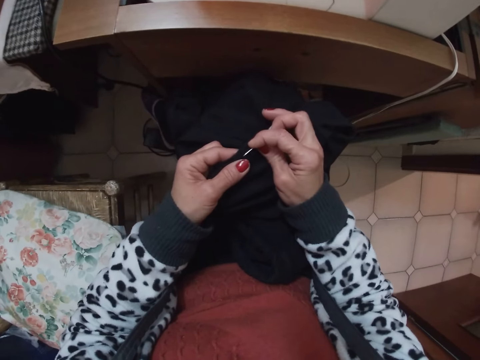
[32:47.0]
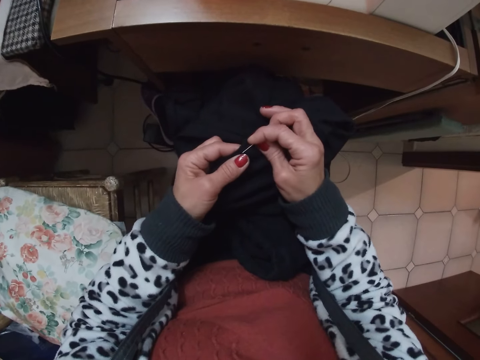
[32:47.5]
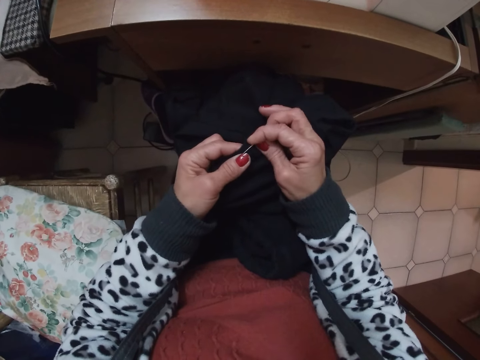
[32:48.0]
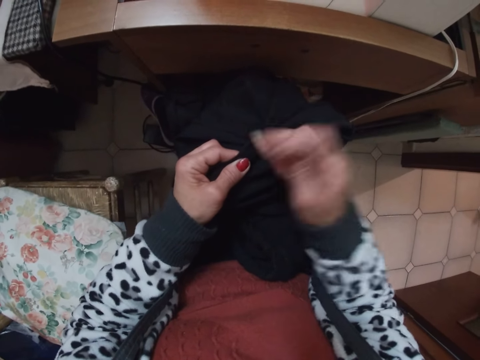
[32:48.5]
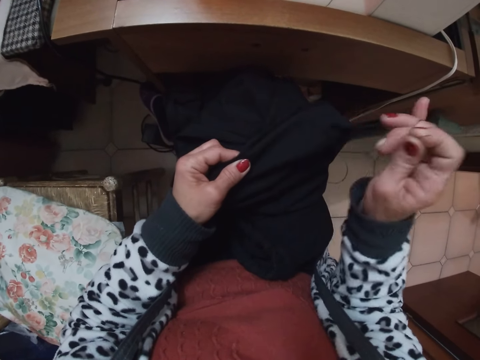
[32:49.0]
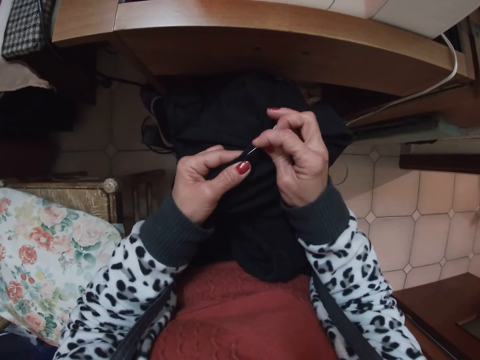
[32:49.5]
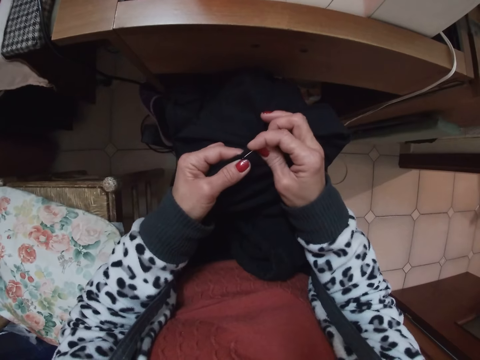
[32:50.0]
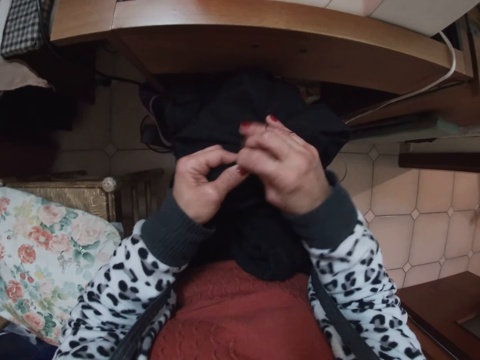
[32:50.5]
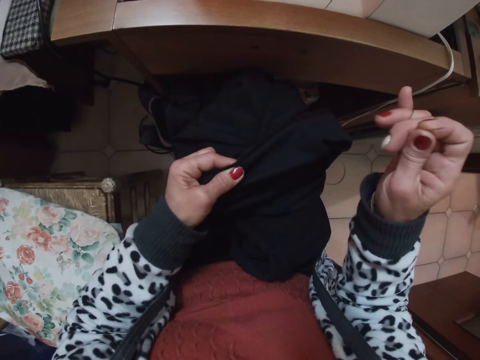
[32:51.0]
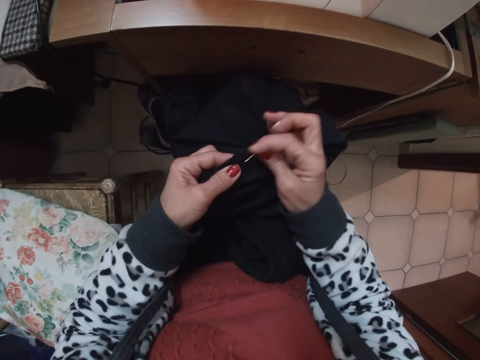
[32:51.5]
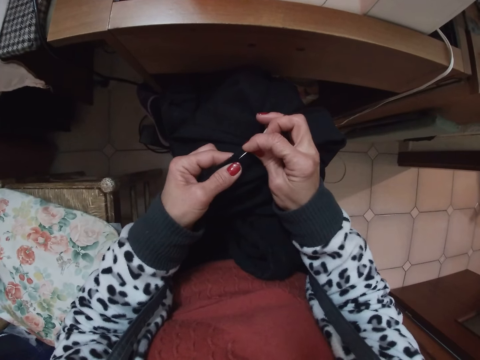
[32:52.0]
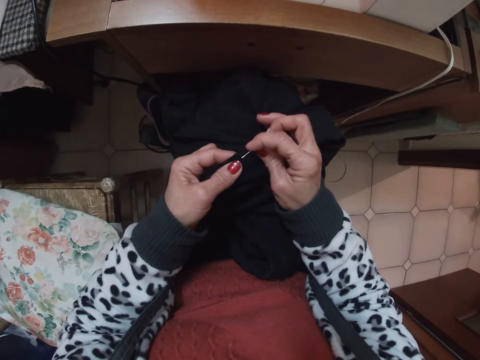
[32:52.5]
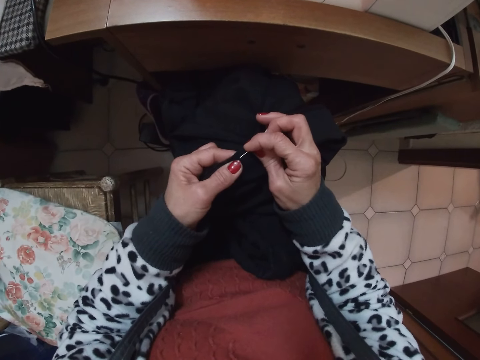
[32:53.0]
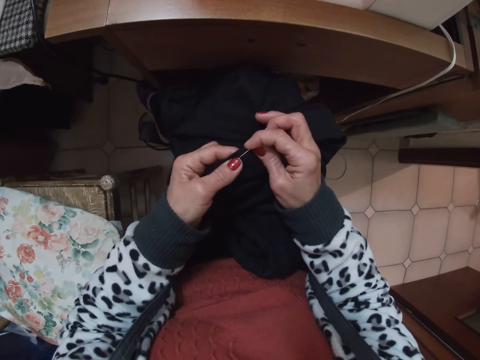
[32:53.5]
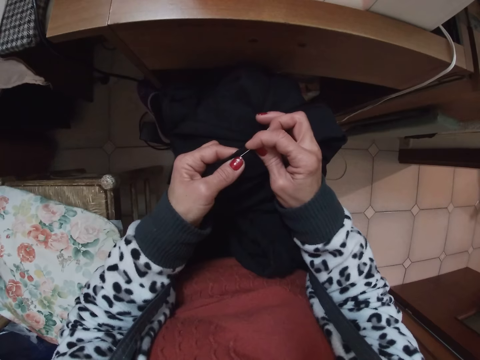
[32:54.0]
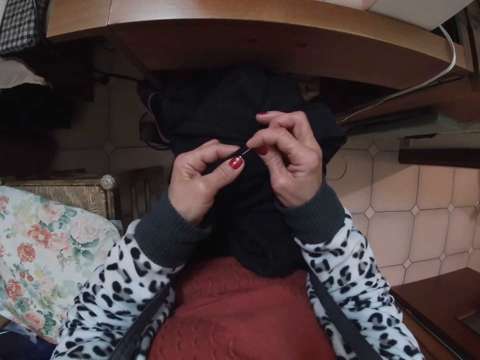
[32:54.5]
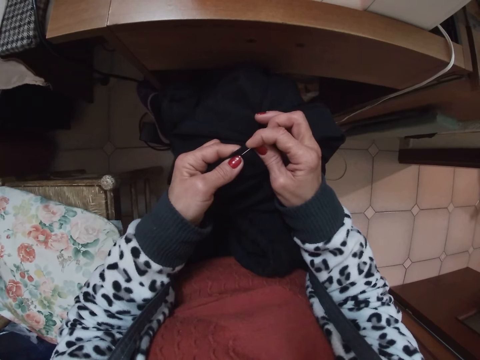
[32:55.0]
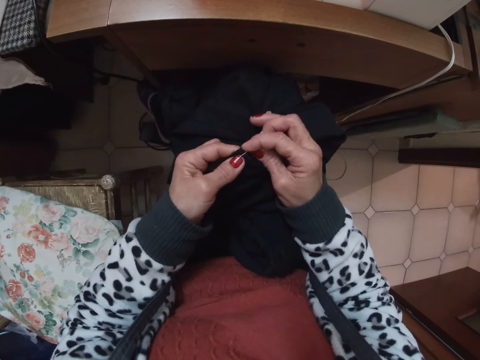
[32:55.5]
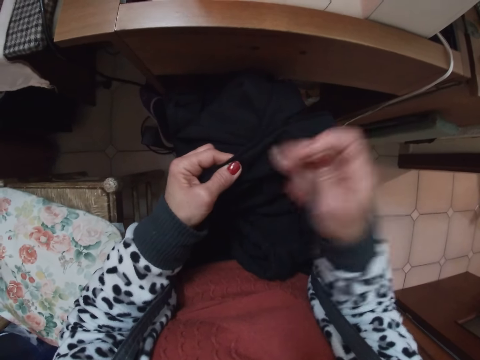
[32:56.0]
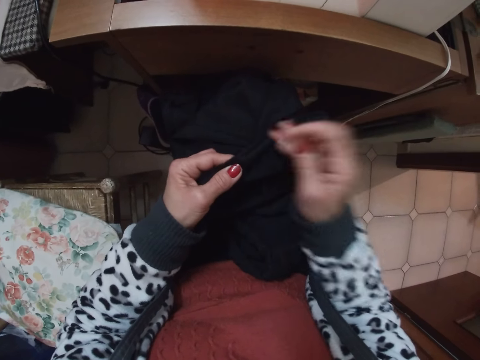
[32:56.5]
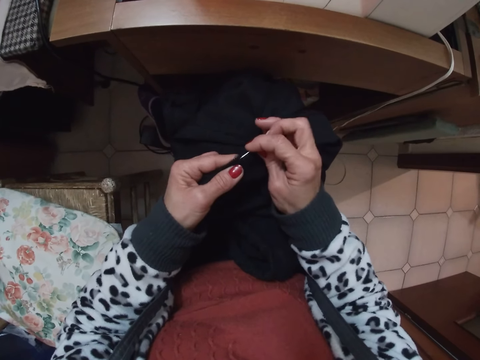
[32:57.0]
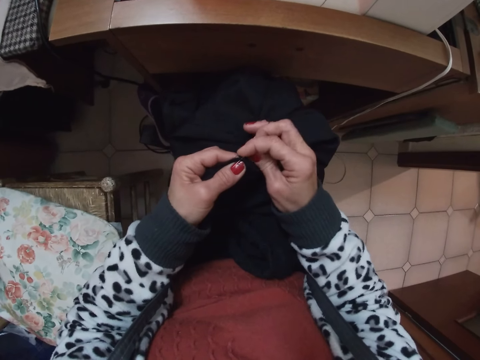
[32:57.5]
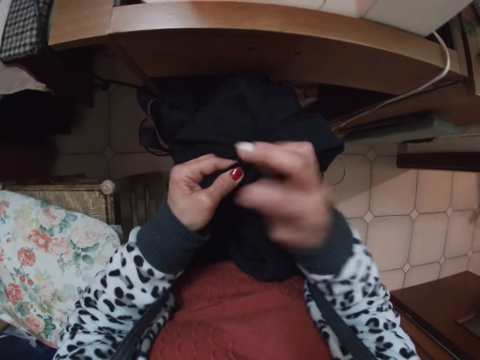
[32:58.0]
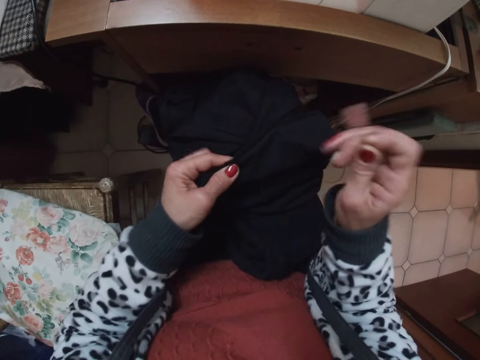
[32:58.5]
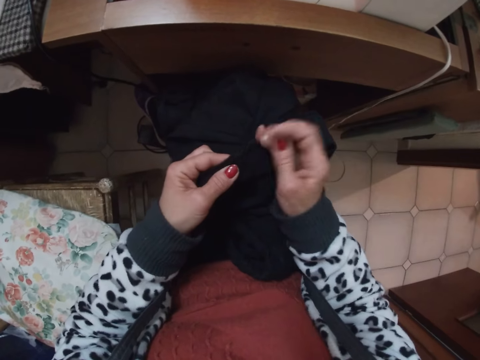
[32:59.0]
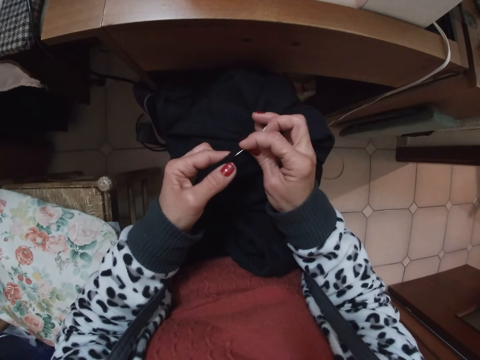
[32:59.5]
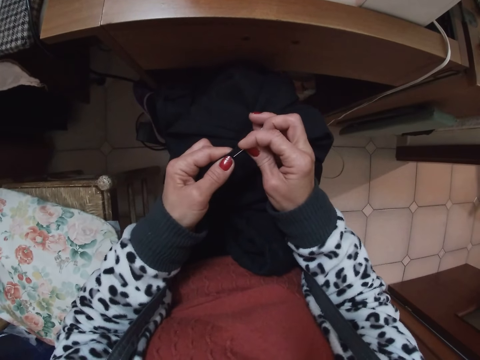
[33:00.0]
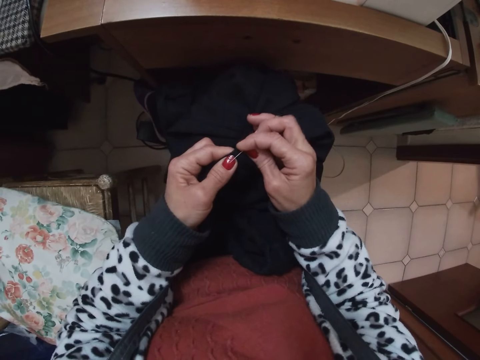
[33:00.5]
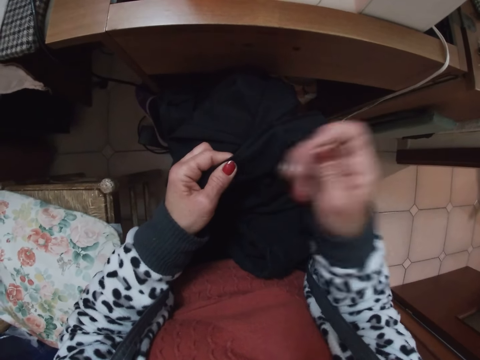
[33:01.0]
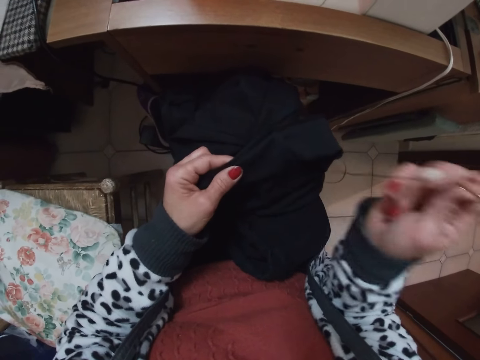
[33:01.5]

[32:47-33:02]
The camera wearer sews a cap or trouser with a needle and thread.

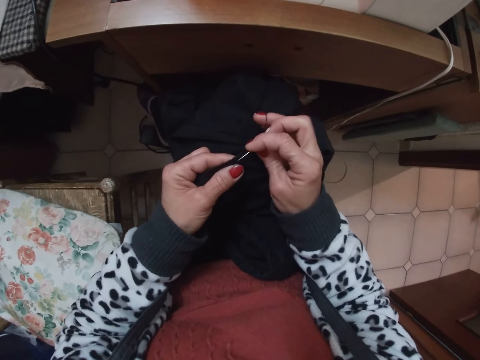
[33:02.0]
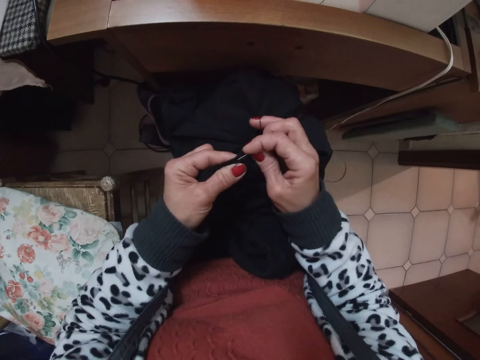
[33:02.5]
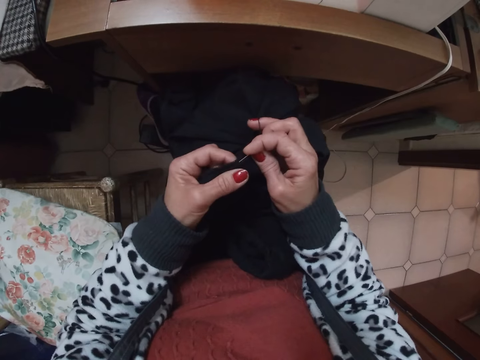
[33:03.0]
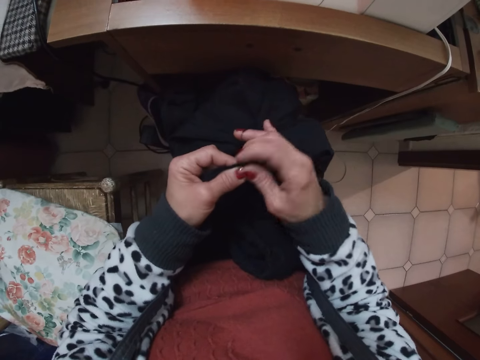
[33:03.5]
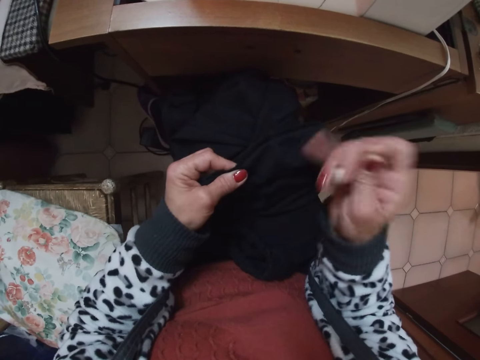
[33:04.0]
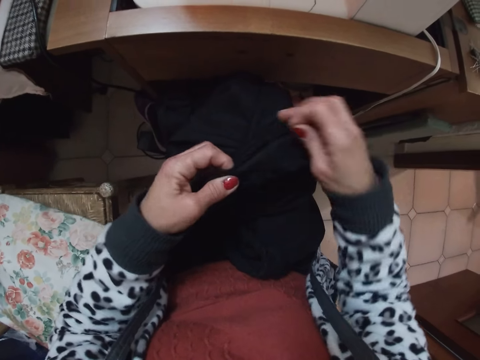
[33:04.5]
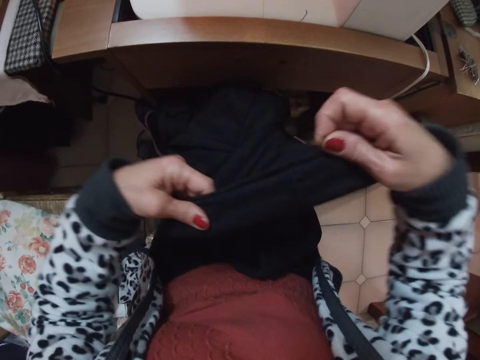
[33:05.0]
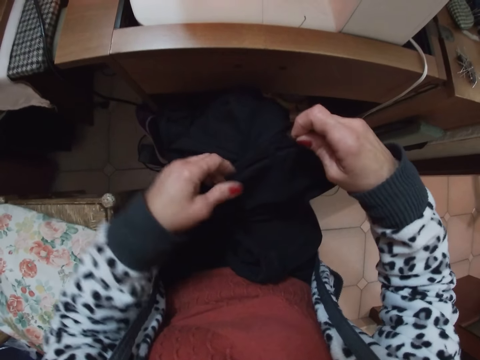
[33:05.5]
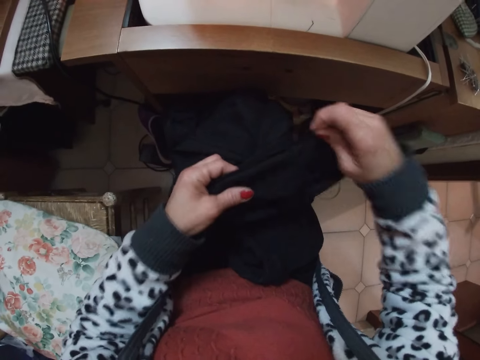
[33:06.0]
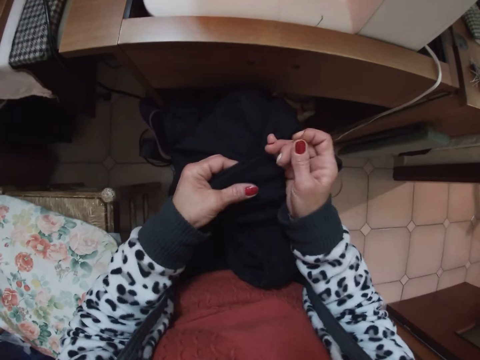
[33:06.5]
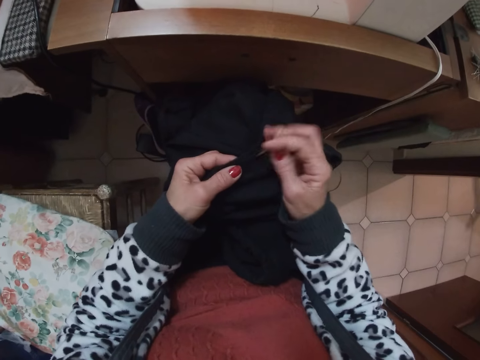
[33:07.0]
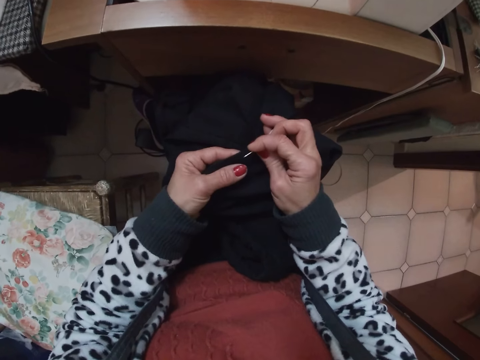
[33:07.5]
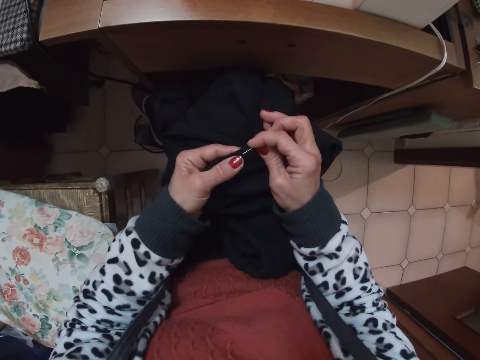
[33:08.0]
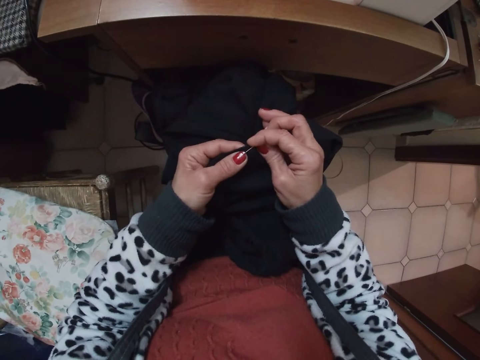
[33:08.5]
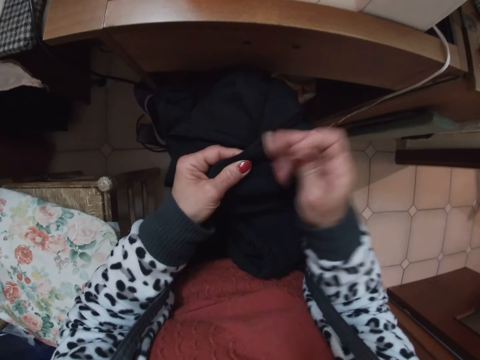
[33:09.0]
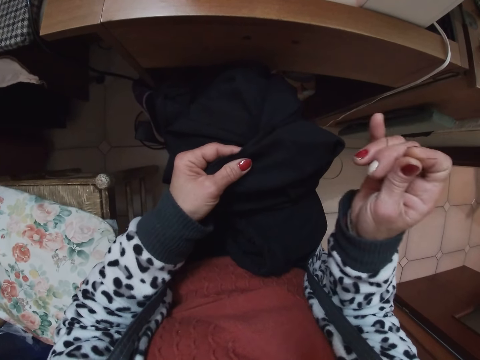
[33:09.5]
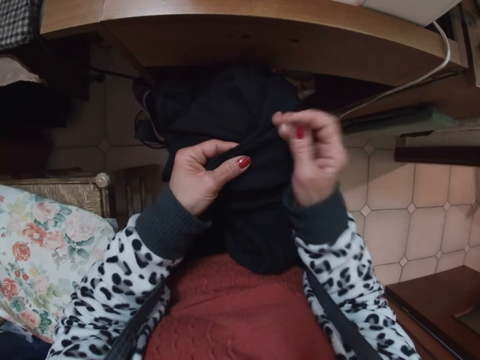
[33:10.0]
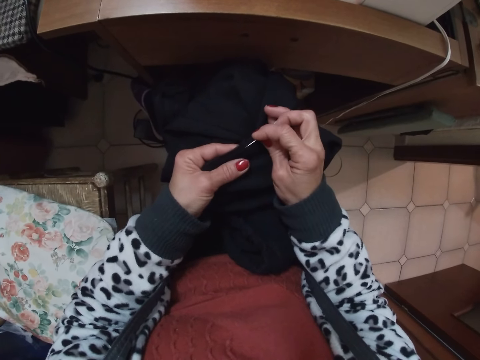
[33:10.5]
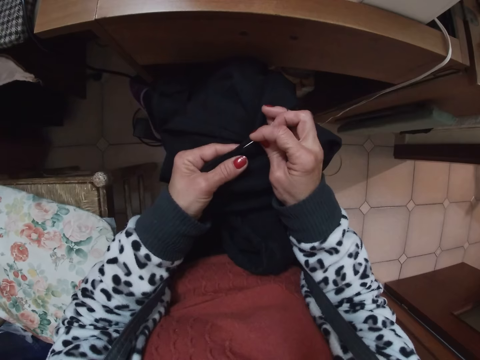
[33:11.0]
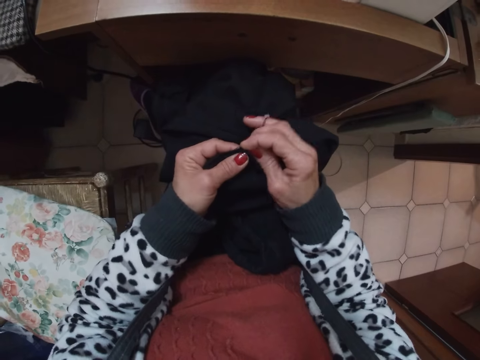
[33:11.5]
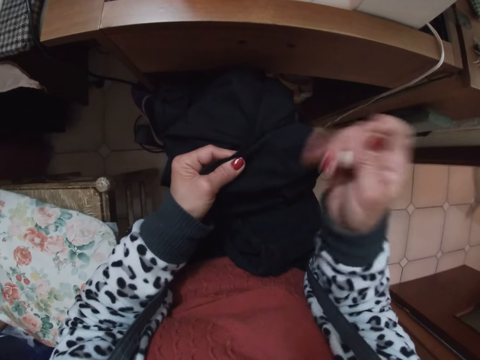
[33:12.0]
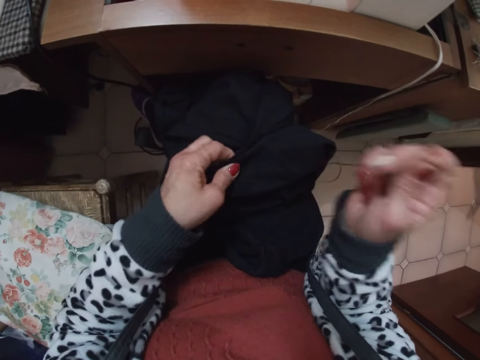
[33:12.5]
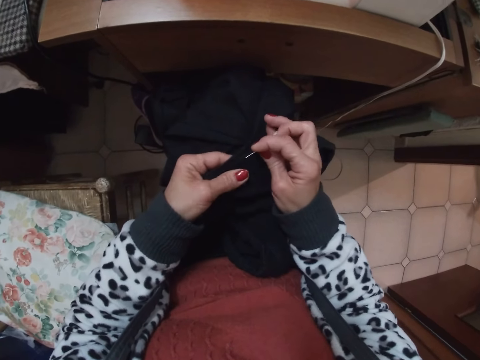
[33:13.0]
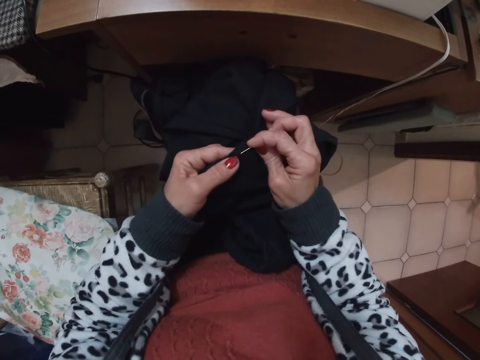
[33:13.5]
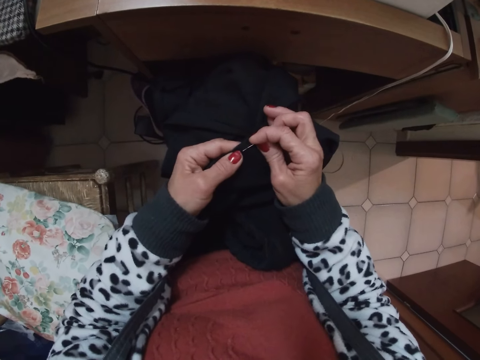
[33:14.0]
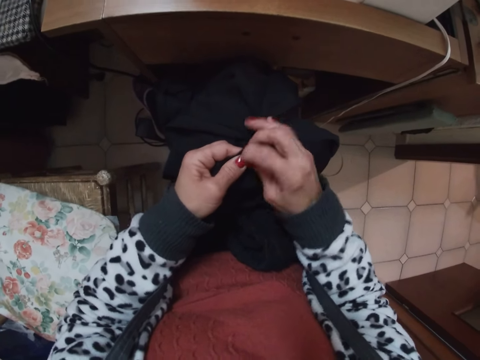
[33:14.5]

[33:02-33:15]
The camera wearer shakes a trouser. They adjust a cap with both hands. They look at the trouser. They sew the cap or trouser with a needle and thread.
